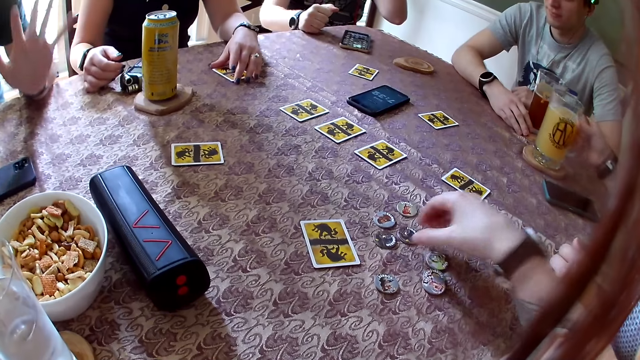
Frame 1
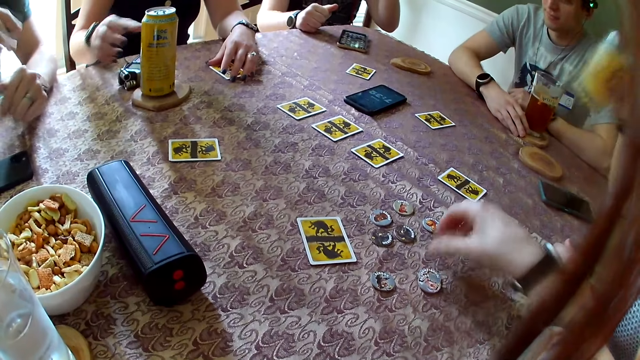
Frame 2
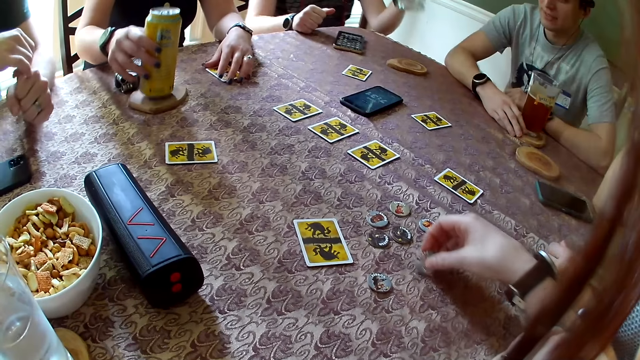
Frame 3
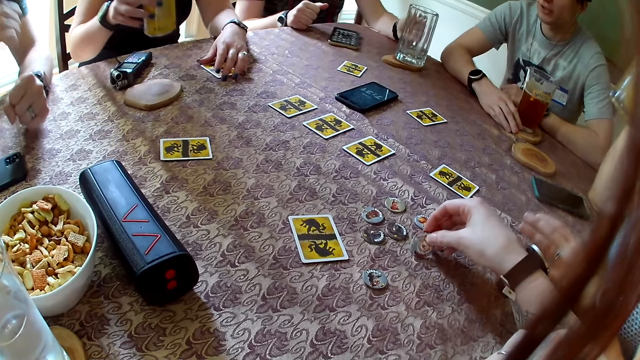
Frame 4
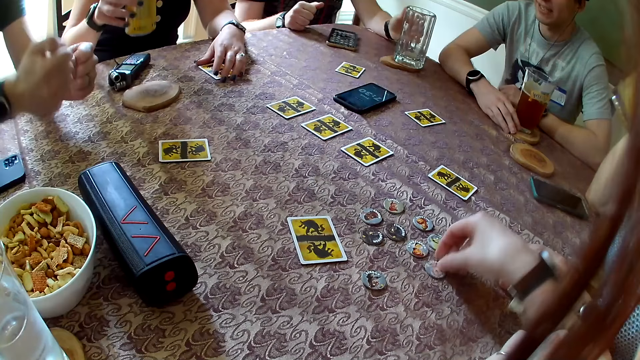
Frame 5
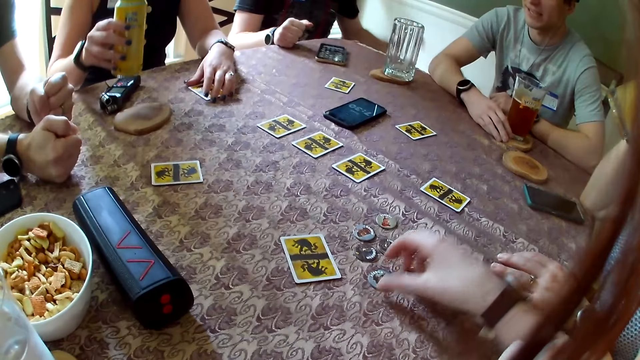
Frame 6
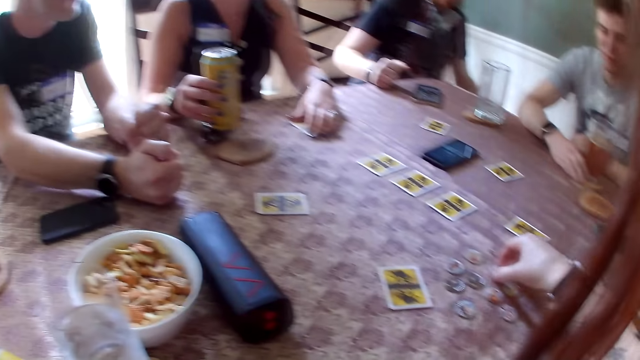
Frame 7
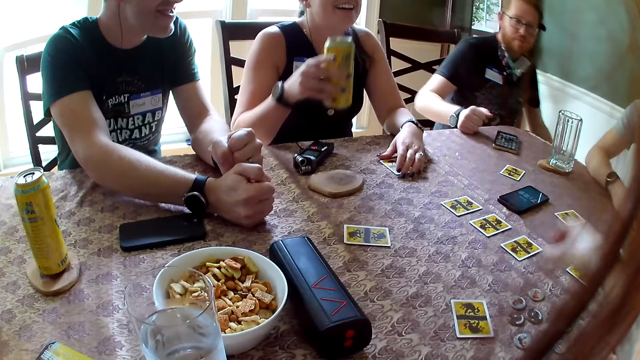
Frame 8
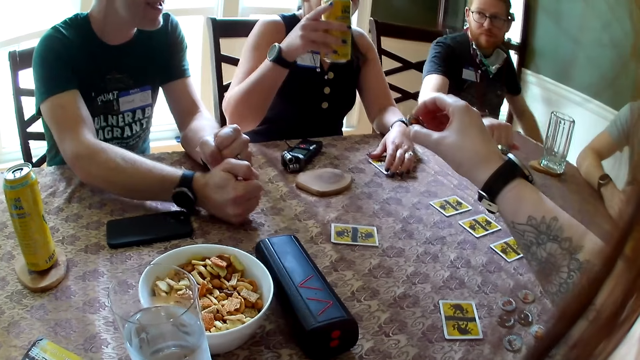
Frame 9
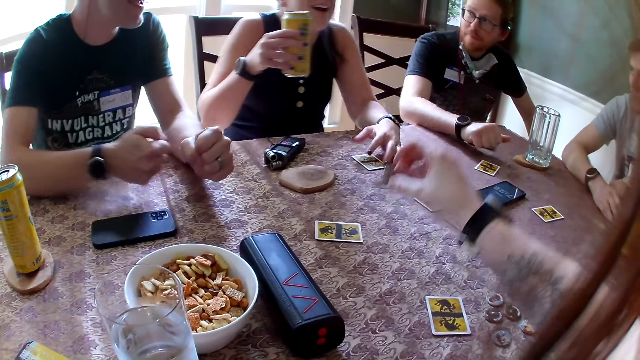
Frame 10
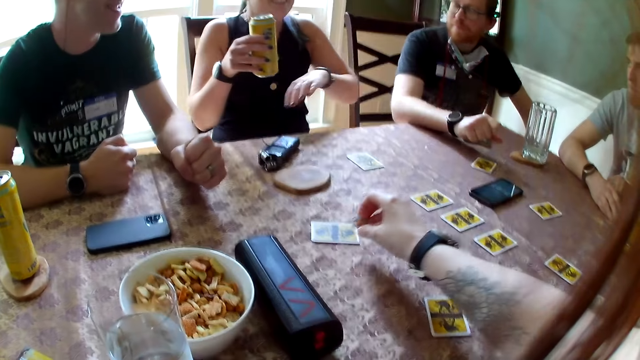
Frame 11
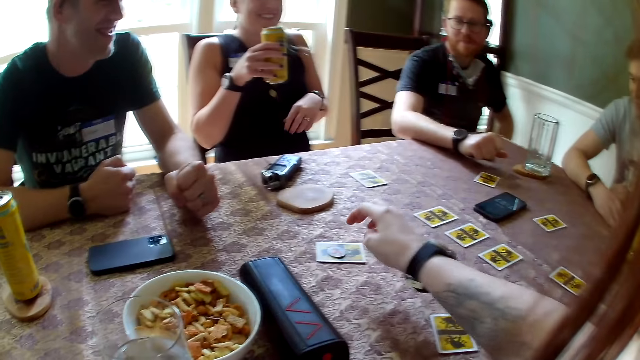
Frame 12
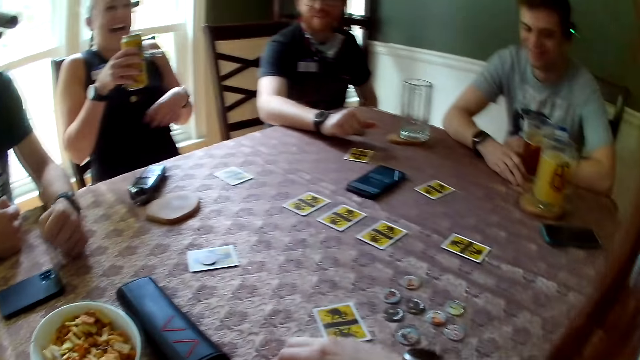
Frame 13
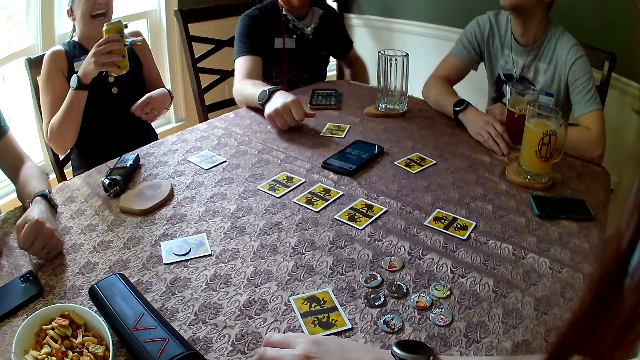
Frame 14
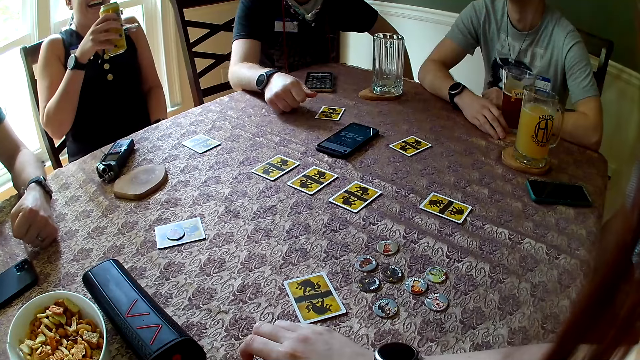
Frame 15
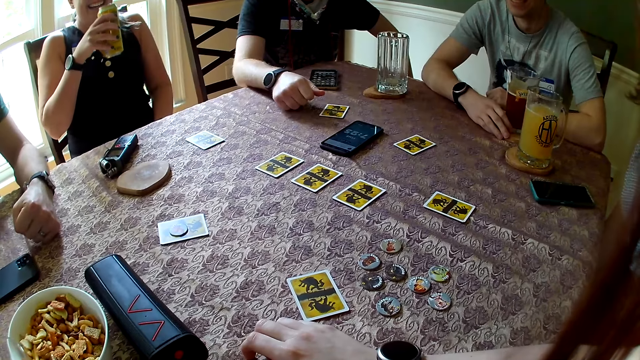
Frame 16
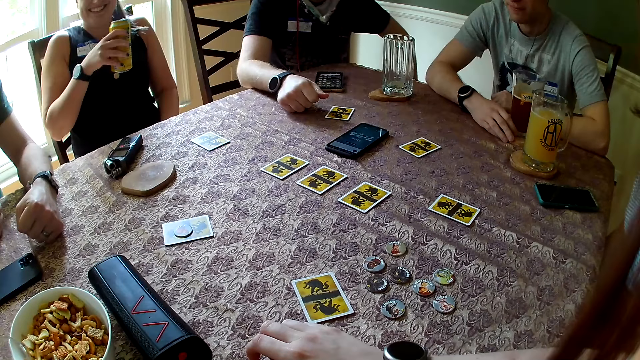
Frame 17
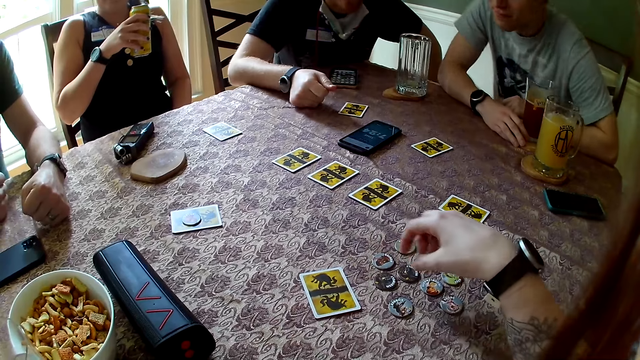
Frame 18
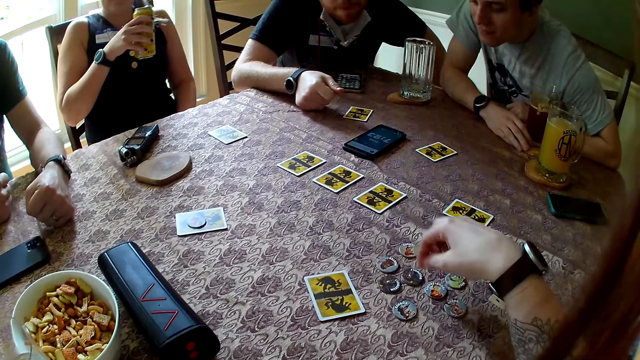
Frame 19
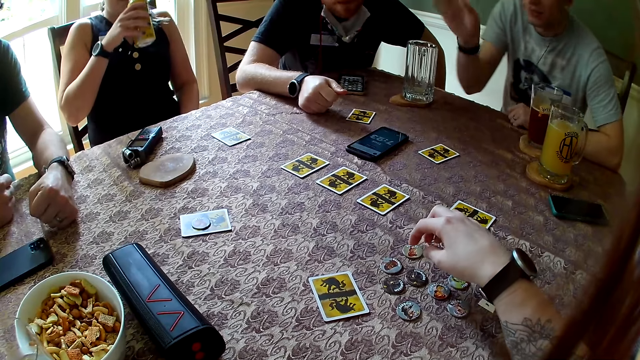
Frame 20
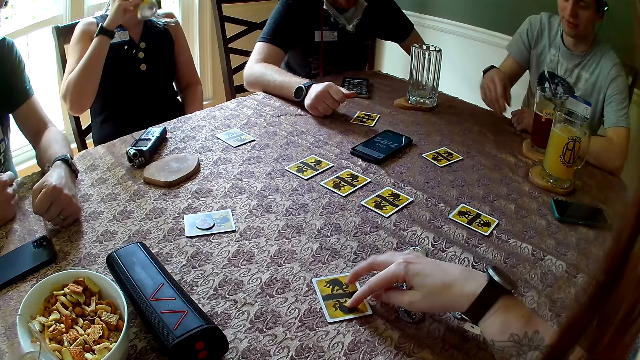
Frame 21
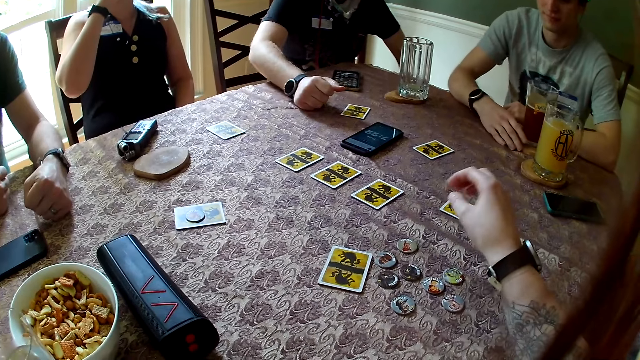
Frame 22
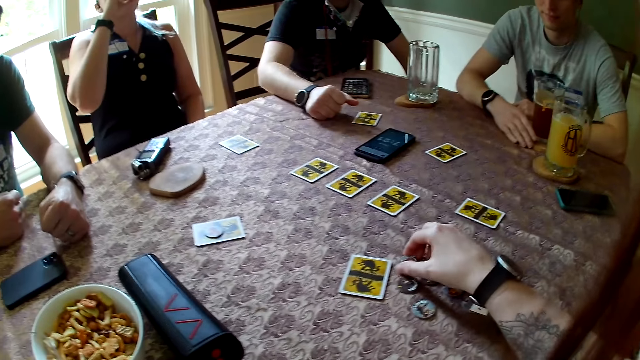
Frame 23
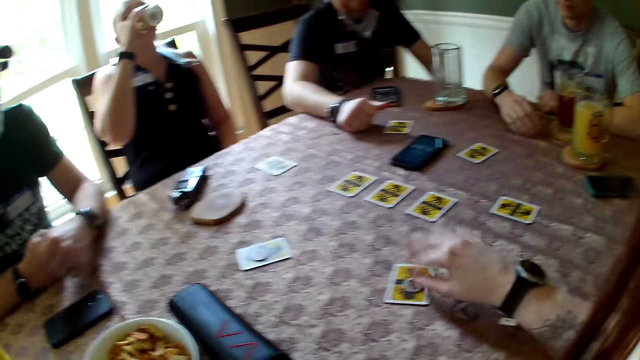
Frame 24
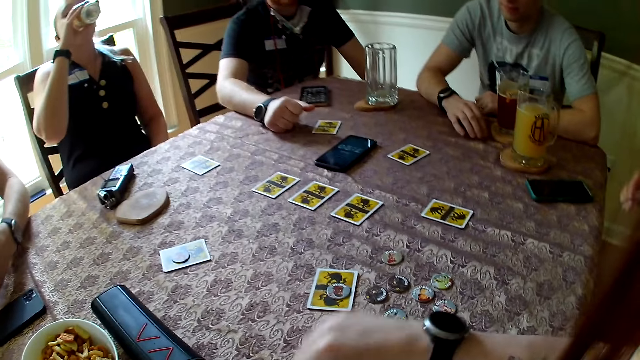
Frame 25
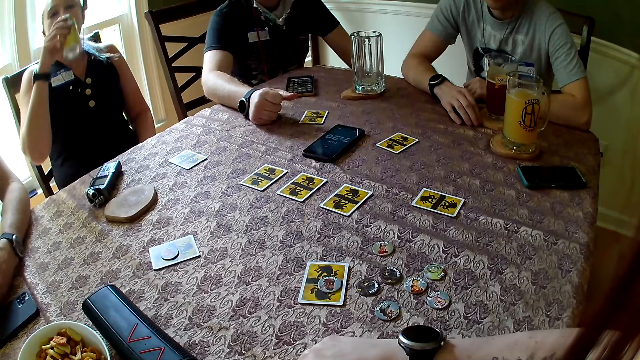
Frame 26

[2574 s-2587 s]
A woman picks up a glass cup of juice from the table with her right hand. Another woman picks up the can on the table with her right hand. The first woman drinks from the glass. A man drops the glass cup in his left hand on the table. Another woman places a can on the table. The camera wearer picks up a chip from the table with his right hand. Another woman lifts the can. The camera wearer moves a hand on the table. He drops the chip on a card on the table with his right hand. He places a card on the table. He converses to the colleagues. The woman laughs. The camera wearer moves a hand on the table. He moves a card on the table with his right hand. He picks up a chip from the table with his right hand, drops the chip on a card on the table with his right hand. He places a card on the table.

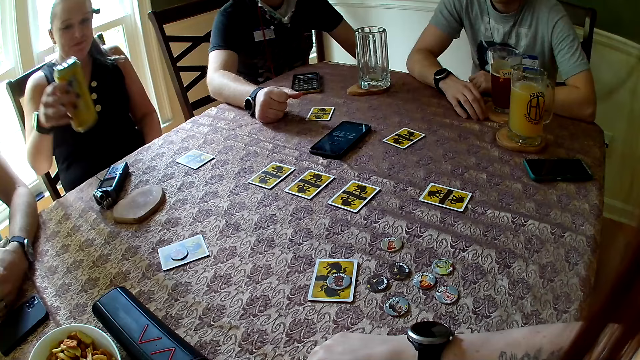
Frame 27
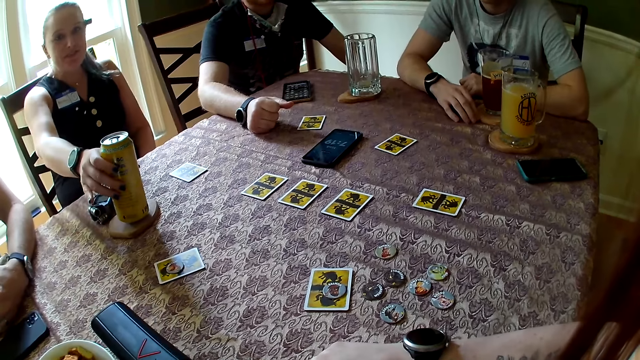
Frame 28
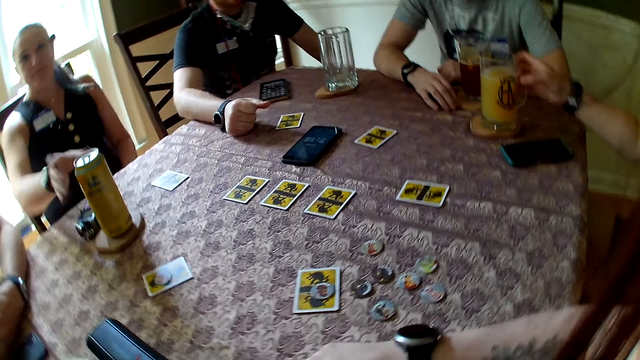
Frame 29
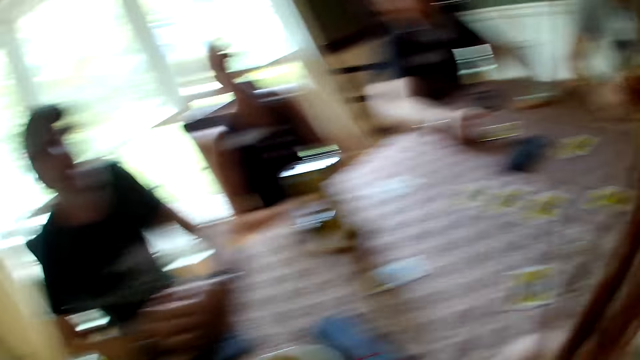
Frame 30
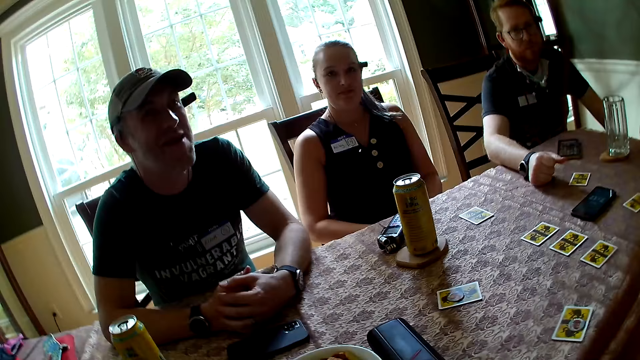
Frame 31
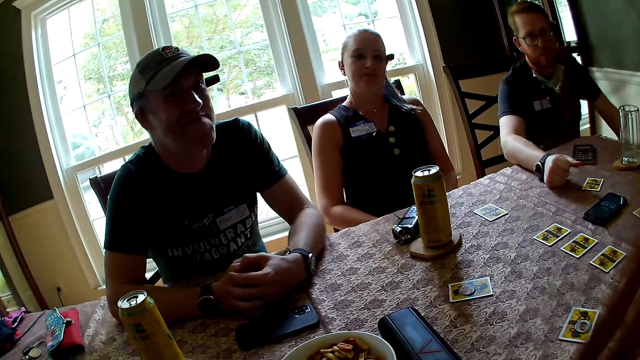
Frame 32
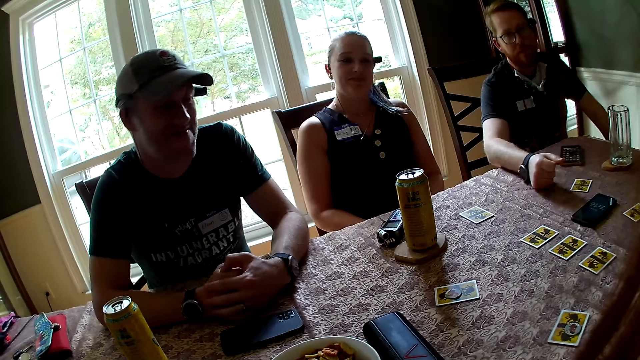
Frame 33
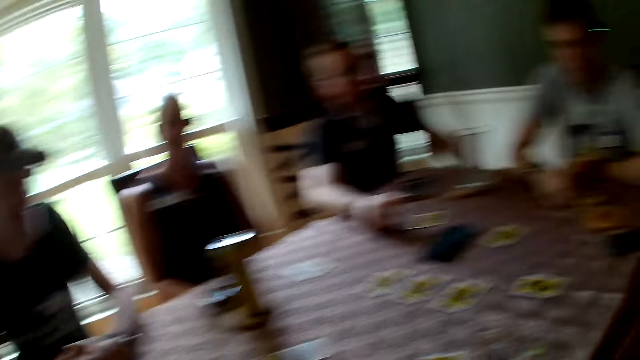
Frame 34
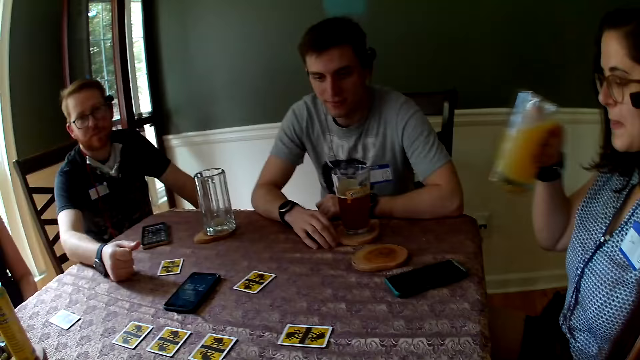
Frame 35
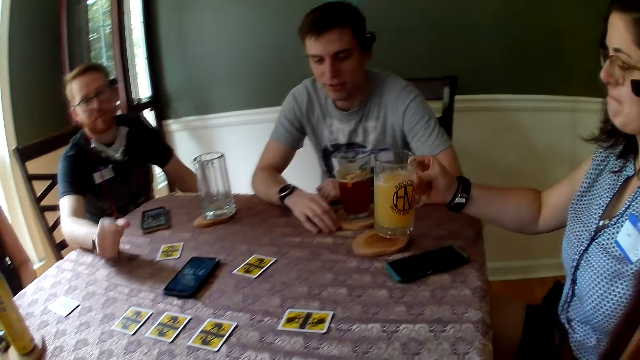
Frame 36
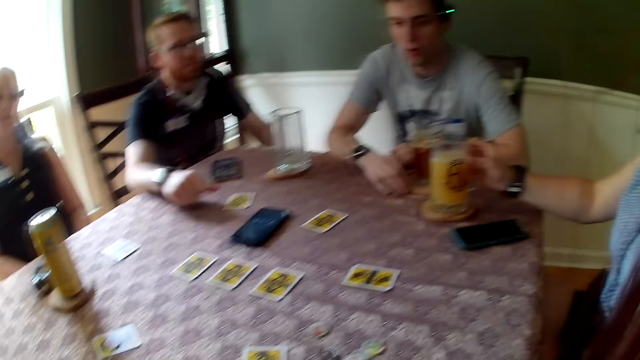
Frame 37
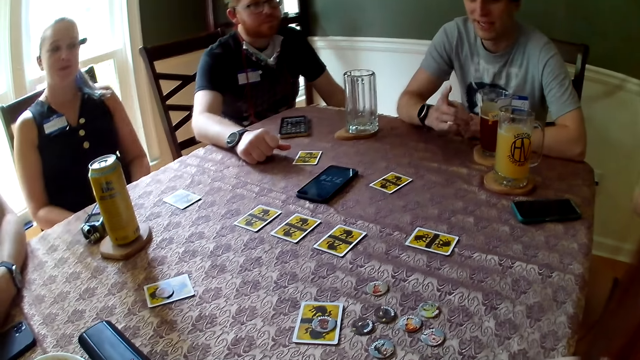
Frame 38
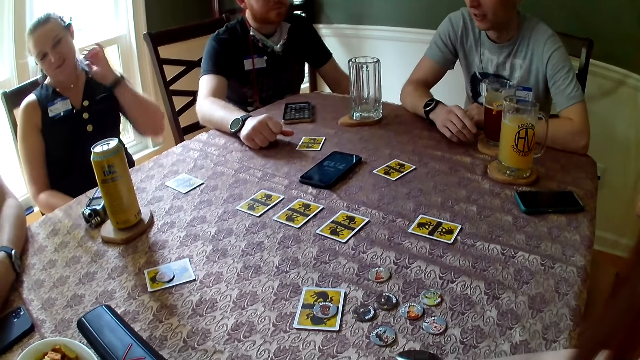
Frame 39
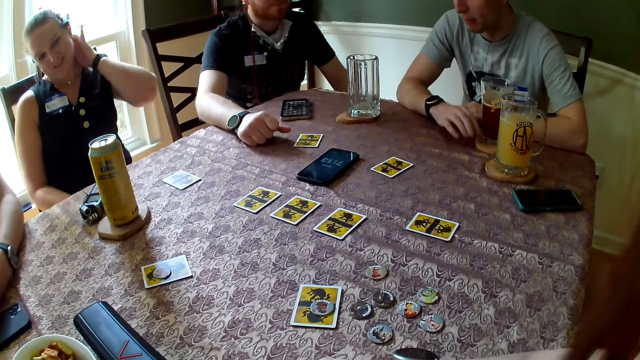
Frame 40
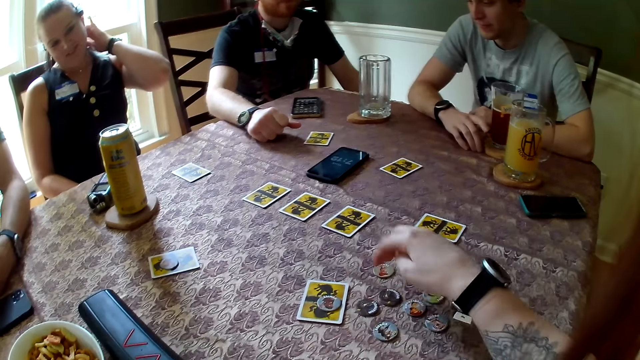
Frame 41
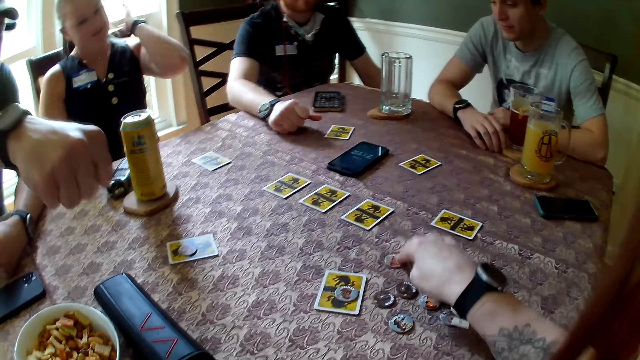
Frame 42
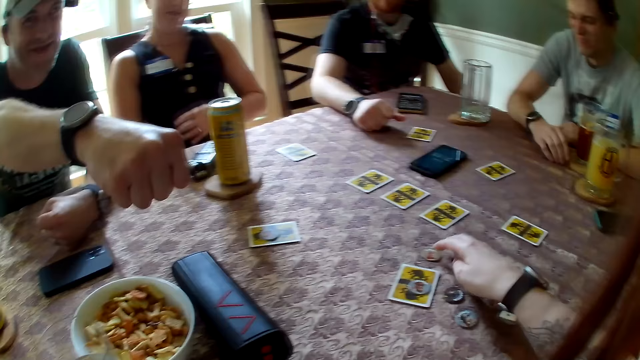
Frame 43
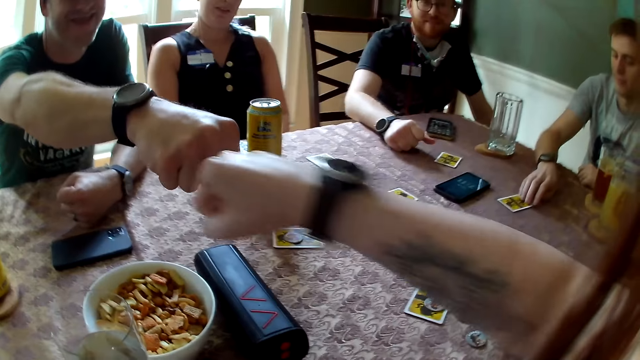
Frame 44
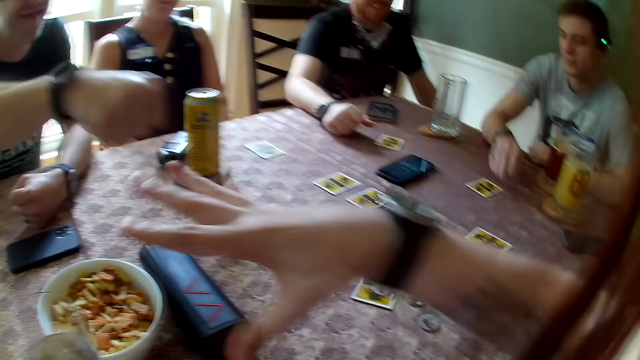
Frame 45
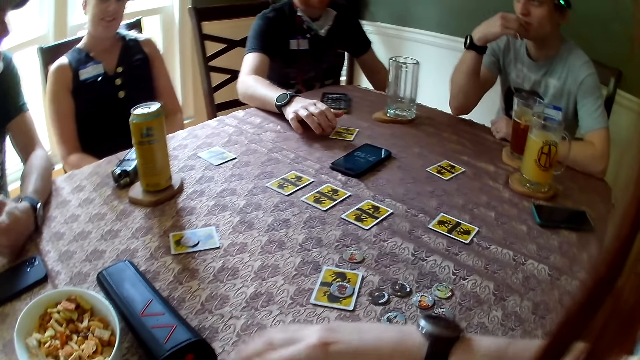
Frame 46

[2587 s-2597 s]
The camera wearer looks at the colleagues. A woman drops the can in her right hand on the table. Another woman picks up the glass cup of juice from the table with her right hand. The camera wearer looks at the colleagues. The other woman drops the glass cup of juice on the table with her right hand. A man talks to the colleagues. The camera wearer moves the cards. He moves a chip on the table with his right hand. He hits the right hand of another man with his right hand. Another man moves a card on the table with his right hand.
